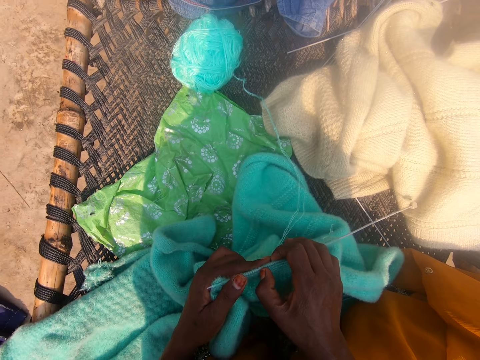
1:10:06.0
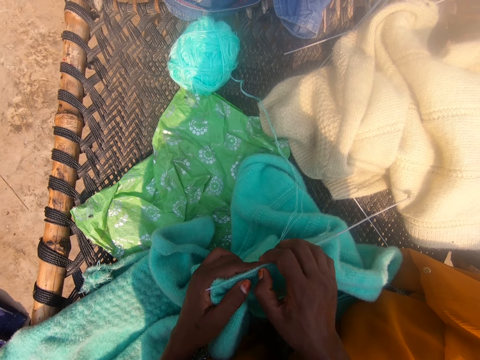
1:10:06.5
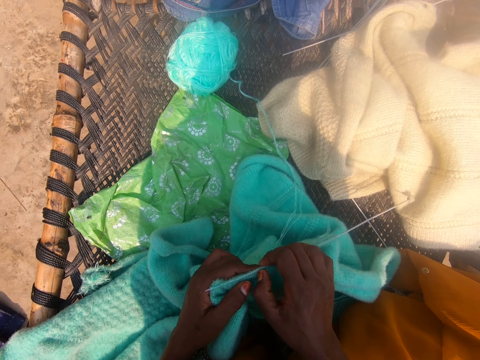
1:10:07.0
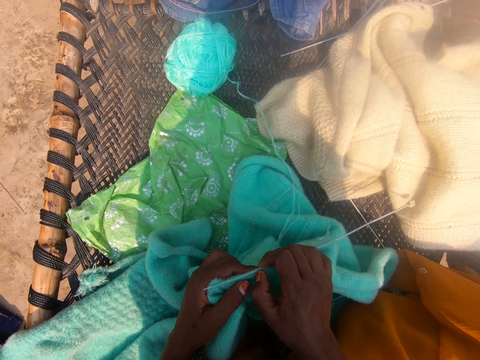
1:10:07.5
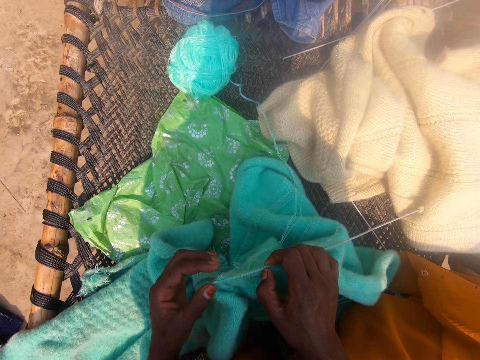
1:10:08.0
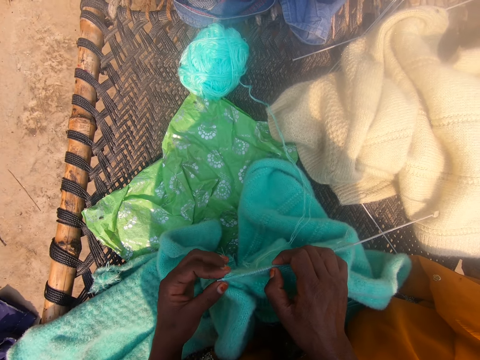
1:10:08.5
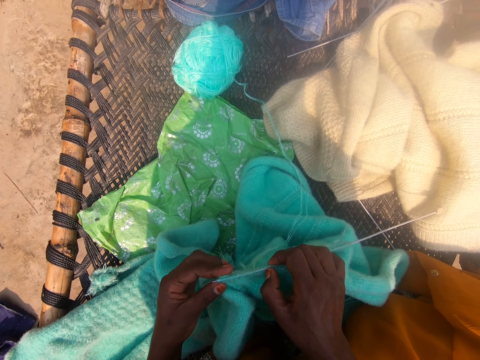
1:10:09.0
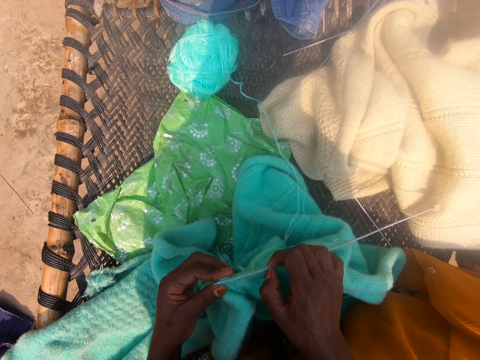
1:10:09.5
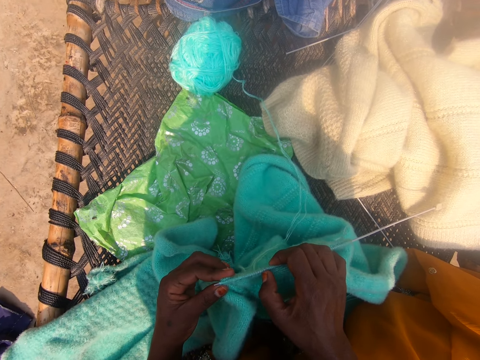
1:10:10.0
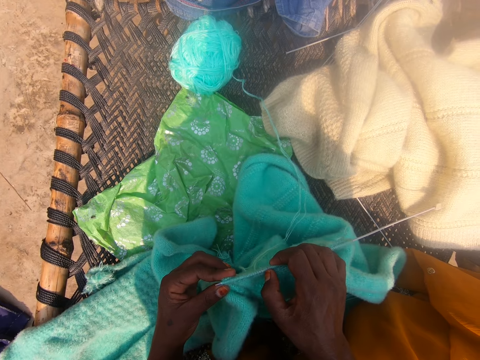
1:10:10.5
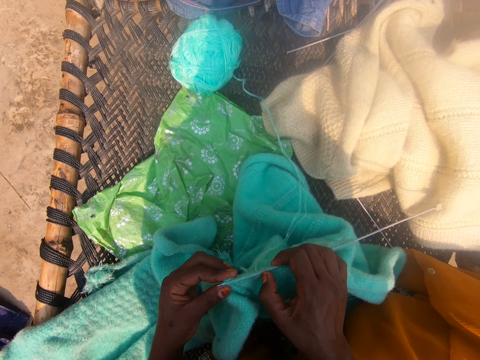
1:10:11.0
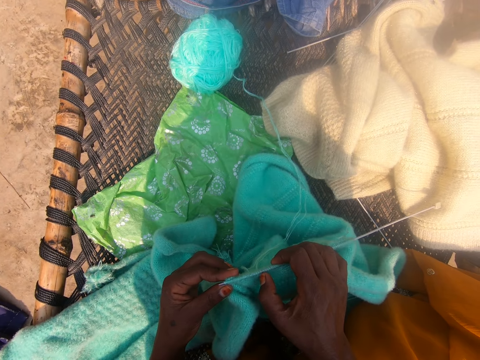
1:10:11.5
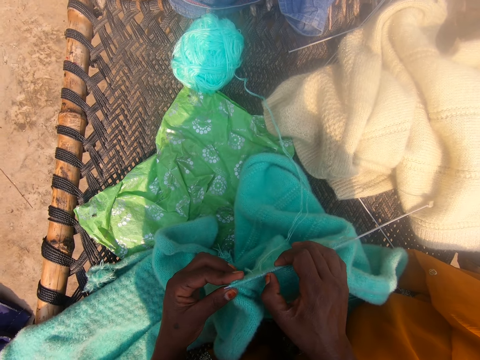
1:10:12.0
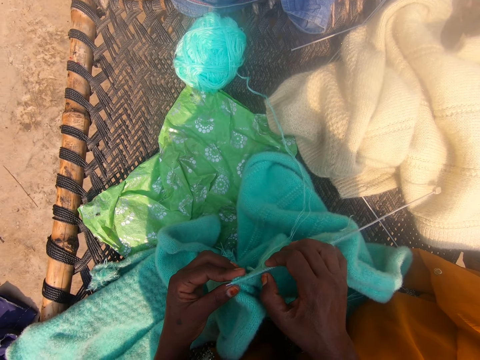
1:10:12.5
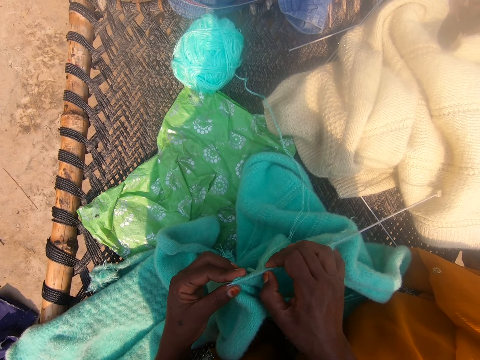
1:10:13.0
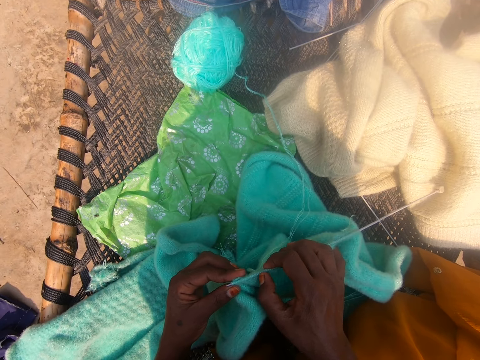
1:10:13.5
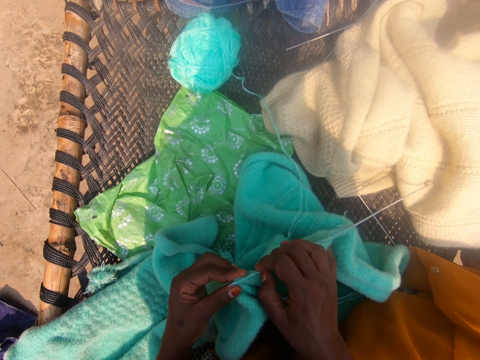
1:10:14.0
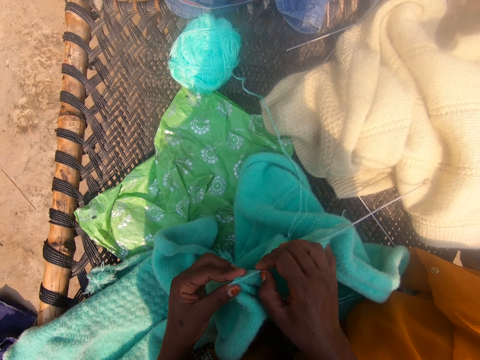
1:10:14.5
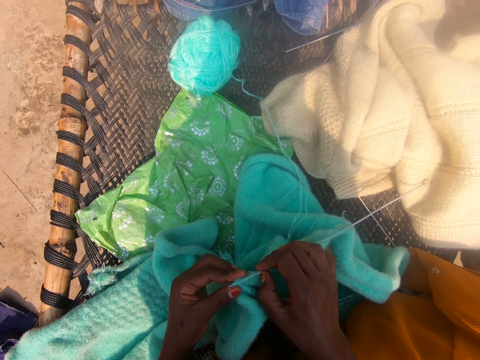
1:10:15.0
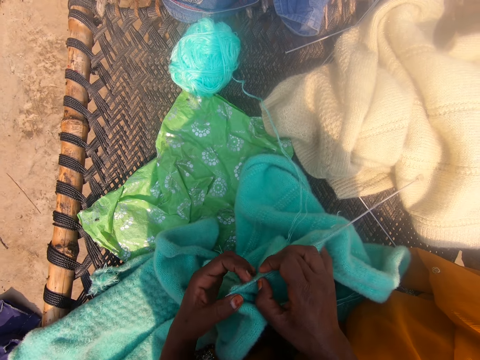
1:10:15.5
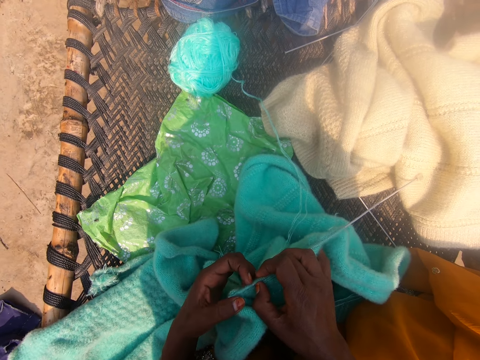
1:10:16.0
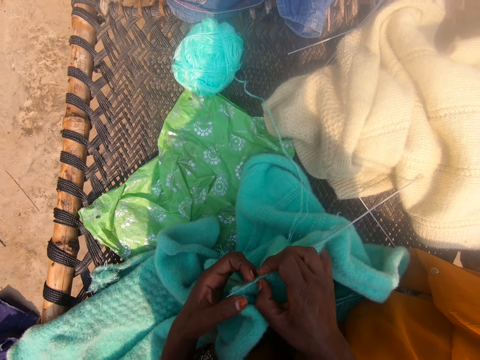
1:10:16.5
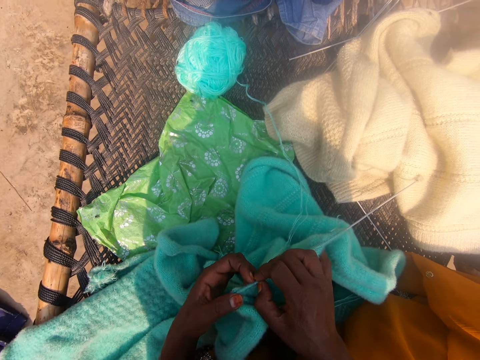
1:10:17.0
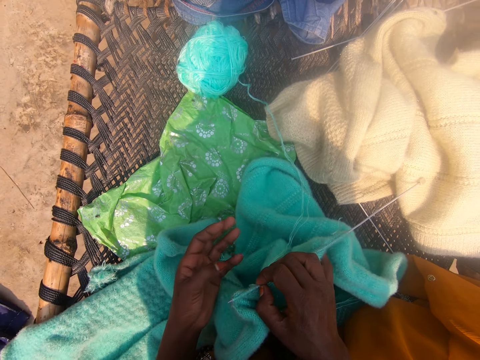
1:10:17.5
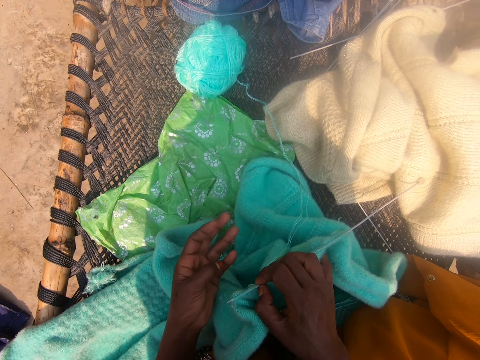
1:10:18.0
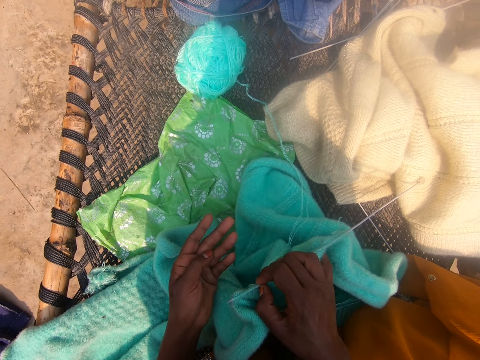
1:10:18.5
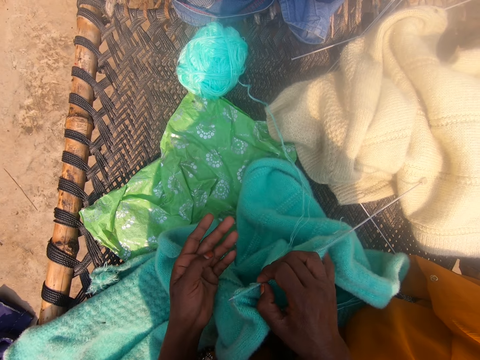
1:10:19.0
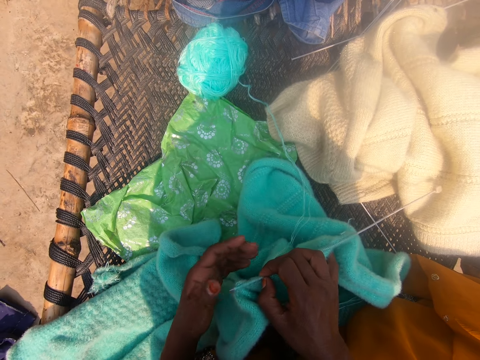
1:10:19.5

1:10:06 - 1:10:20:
The camera wearer withdraws the left hand from the crochet. She holds the crochet with the left hand. She withdraws the left index finger from the crochet. She puts the left index finger on the crochet. She adjusts the fabric on the crochet with the right hand. She adjusts the fabric on the crochet with the left hand. She withdraws the left hand from the crochet. She gesticulates with her left hand. She touches her pinky finger with her thumb. She touches her ring finger with her thumb.

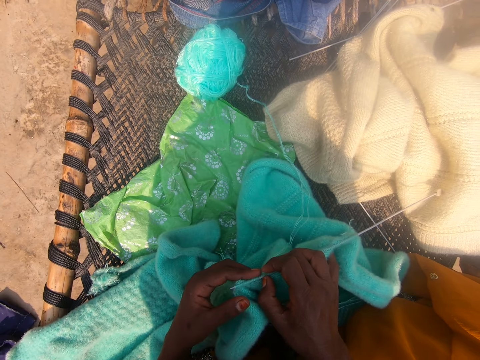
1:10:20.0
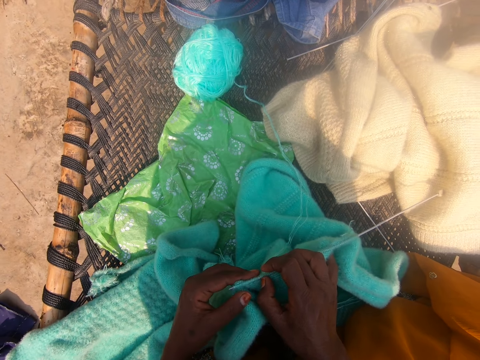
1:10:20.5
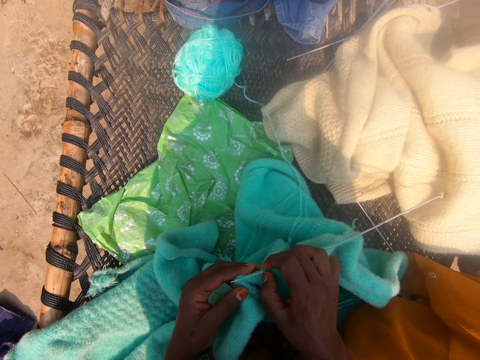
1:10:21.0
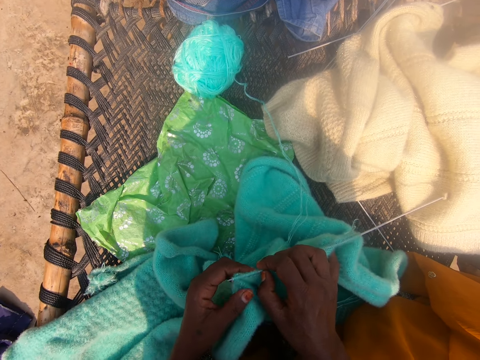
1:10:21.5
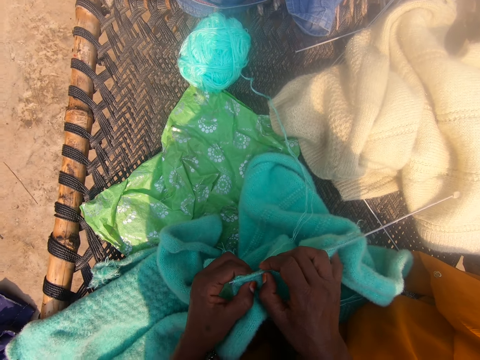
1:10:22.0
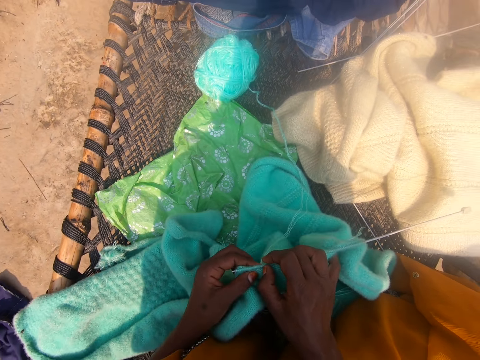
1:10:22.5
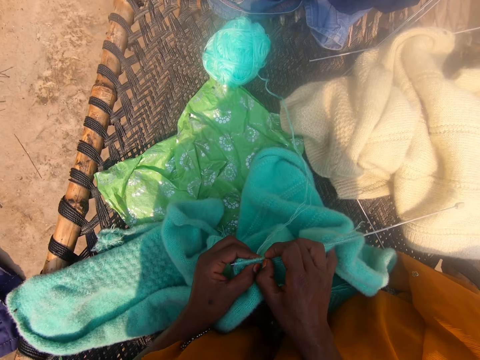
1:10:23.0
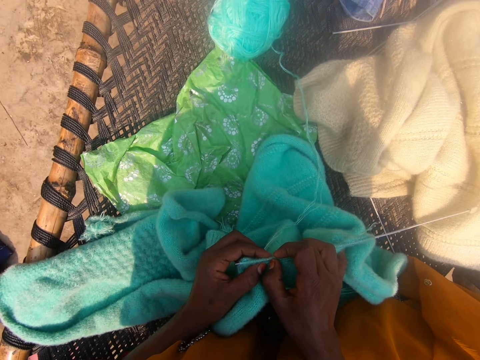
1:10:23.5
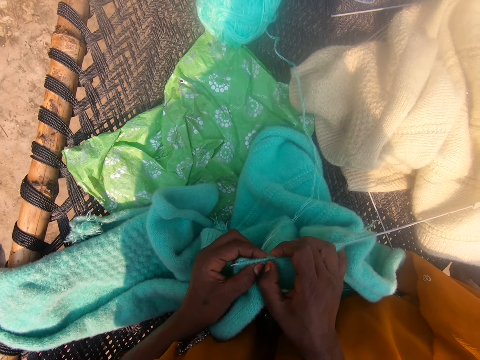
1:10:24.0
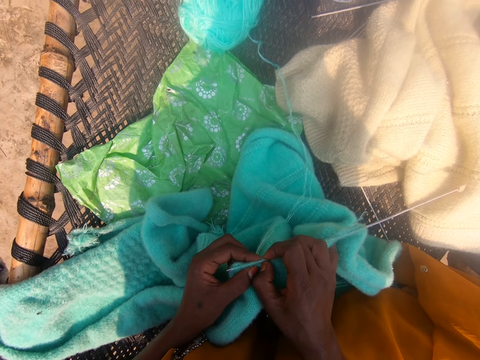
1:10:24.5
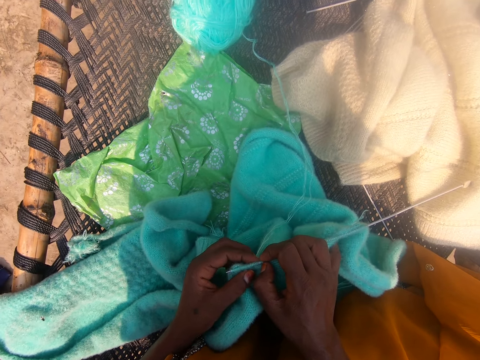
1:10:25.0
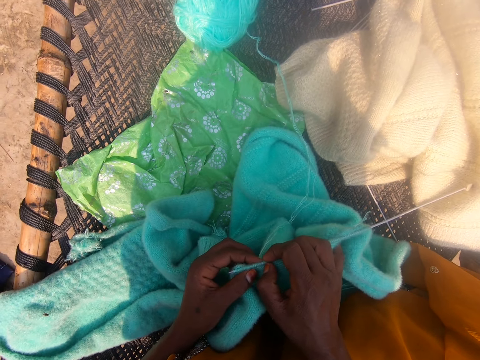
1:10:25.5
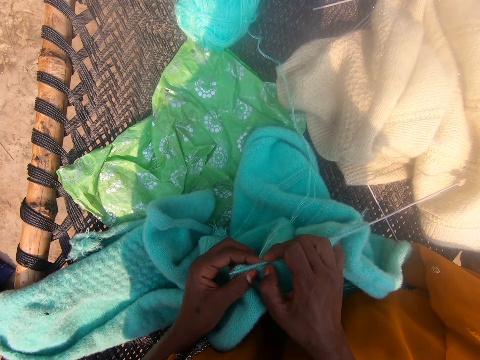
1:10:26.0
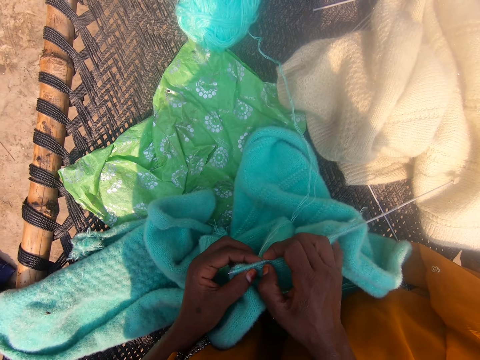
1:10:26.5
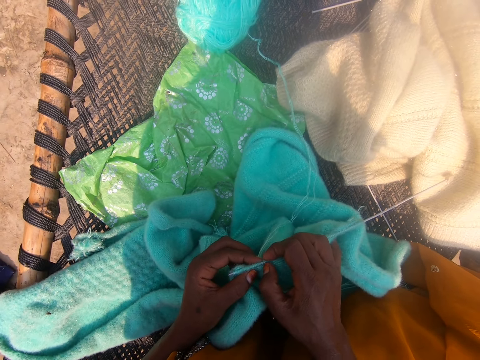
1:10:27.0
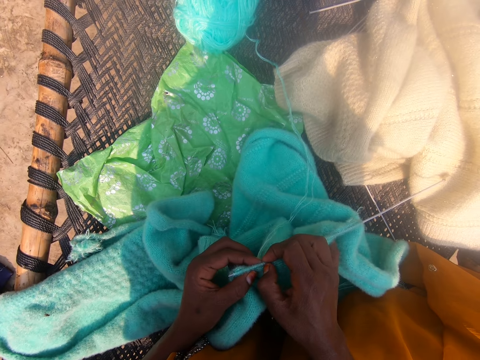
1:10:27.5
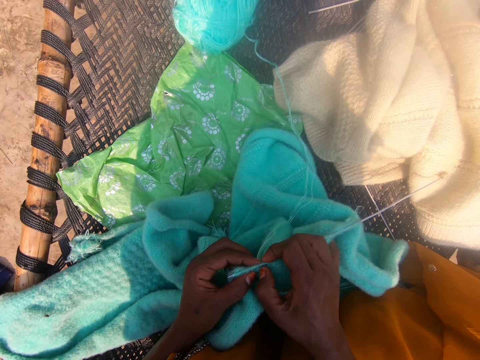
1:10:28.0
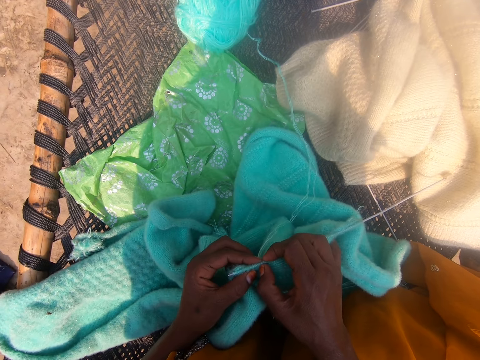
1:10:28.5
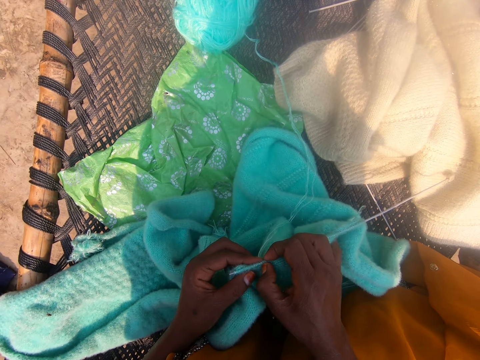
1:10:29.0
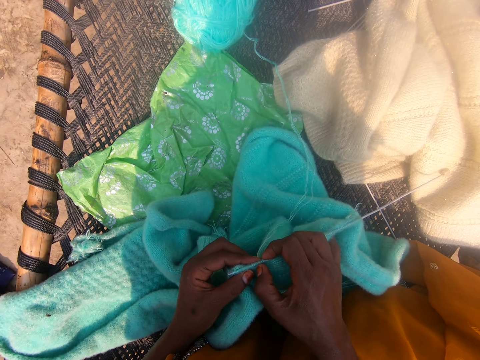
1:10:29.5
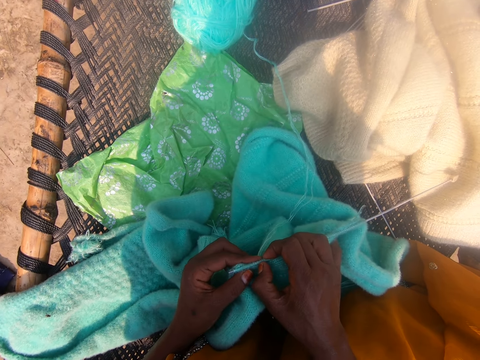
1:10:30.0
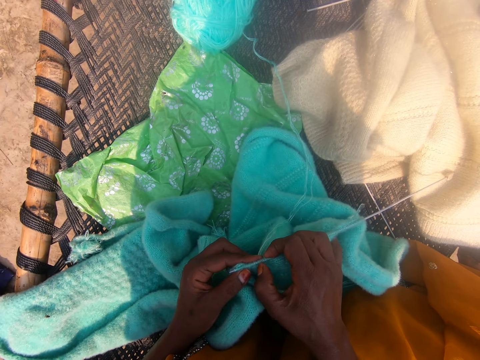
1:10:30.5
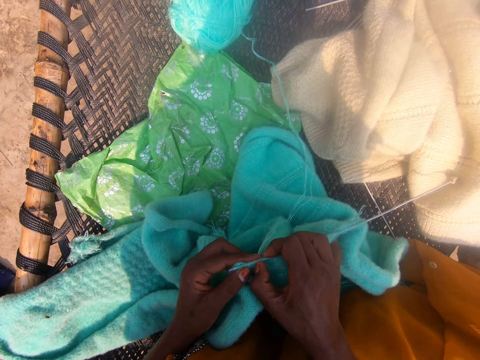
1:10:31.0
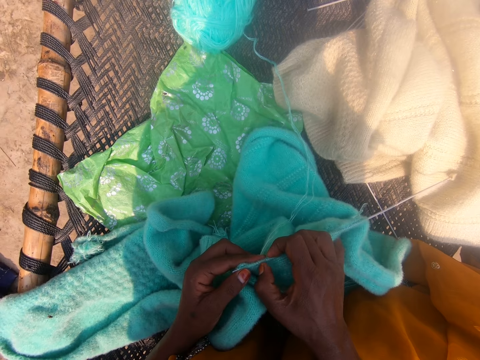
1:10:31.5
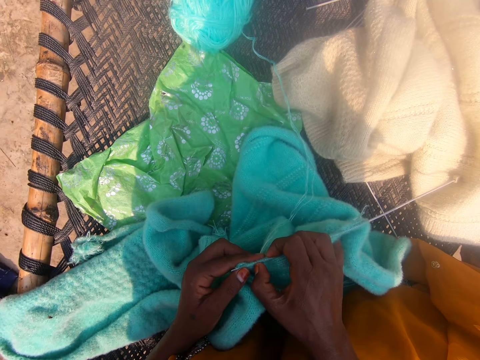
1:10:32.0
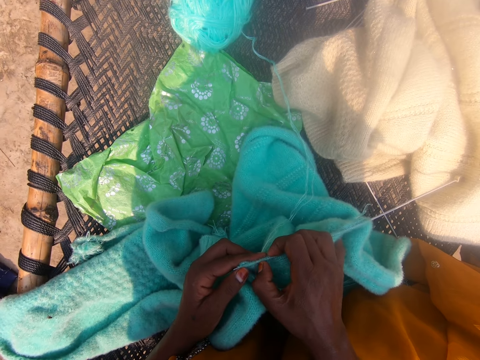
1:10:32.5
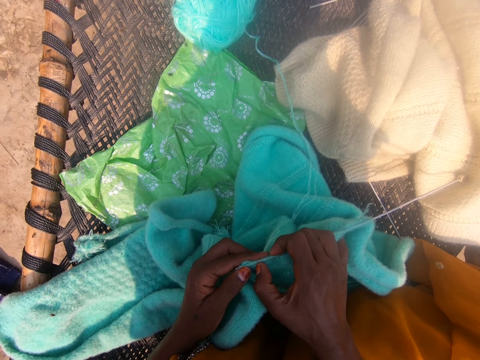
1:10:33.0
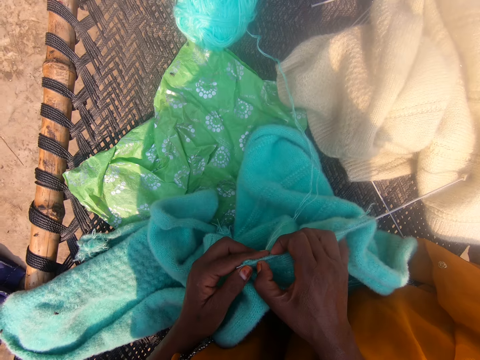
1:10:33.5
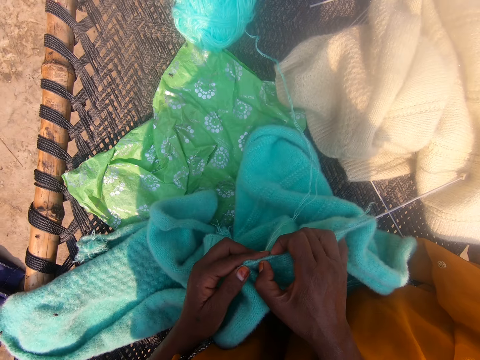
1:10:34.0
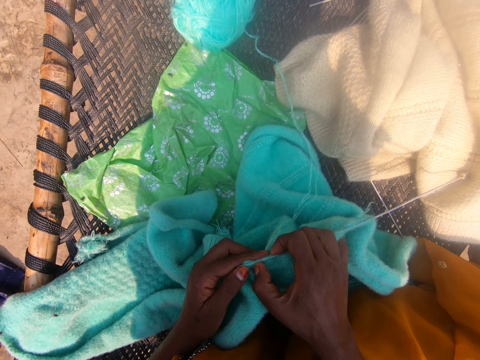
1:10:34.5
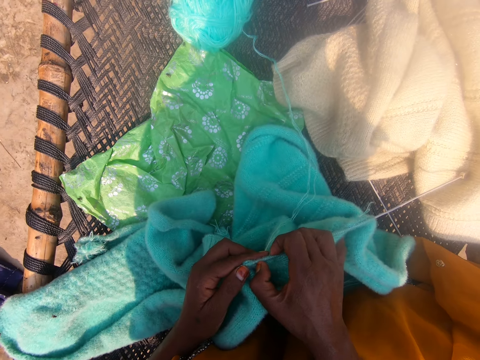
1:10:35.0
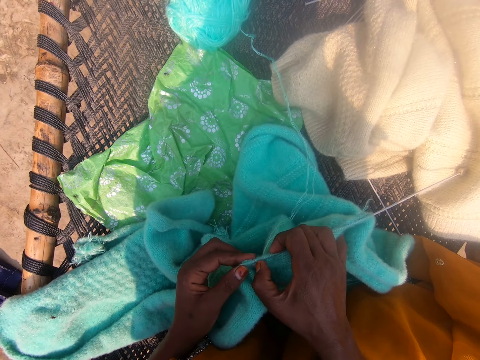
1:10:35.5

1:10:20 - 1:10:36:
The camera wearer holds the crochet with the left hand. She withdraws the index finger from the crochet. She puts the index finger on the crochet. She adjusts the wools or fabric on the knitting needle with her hands. She adjusts the fabric on the crochet.
